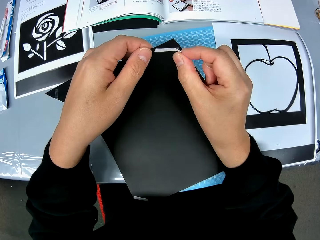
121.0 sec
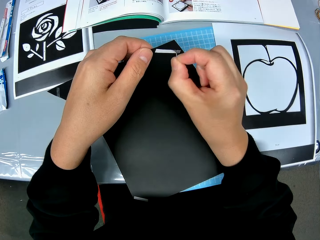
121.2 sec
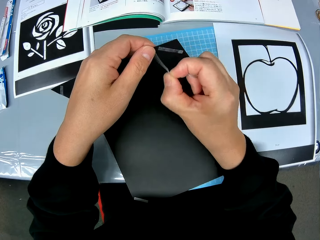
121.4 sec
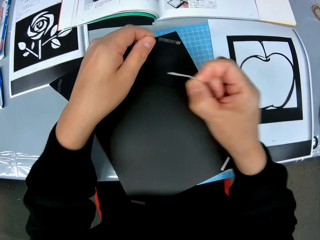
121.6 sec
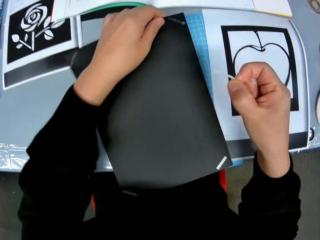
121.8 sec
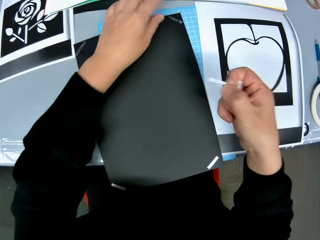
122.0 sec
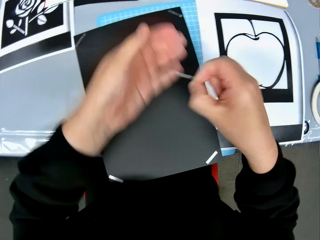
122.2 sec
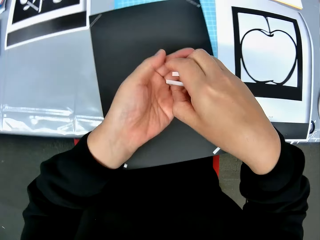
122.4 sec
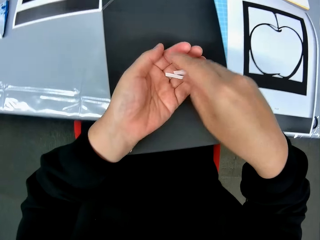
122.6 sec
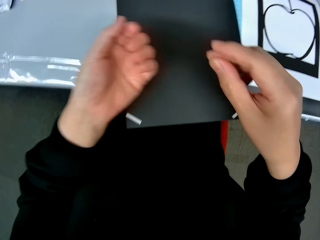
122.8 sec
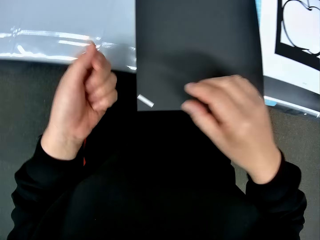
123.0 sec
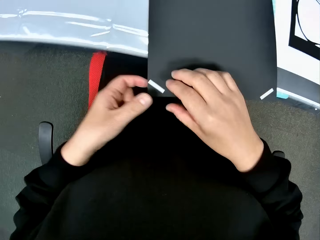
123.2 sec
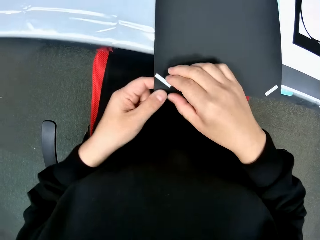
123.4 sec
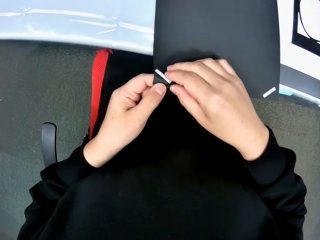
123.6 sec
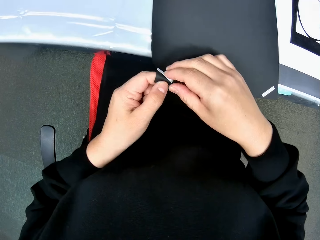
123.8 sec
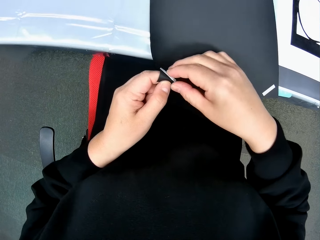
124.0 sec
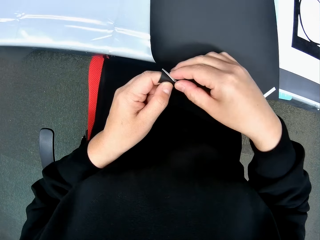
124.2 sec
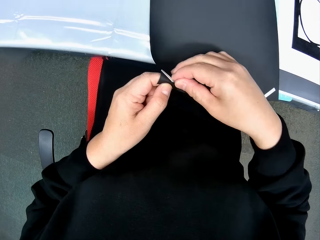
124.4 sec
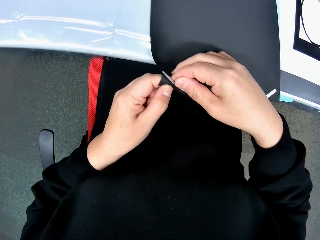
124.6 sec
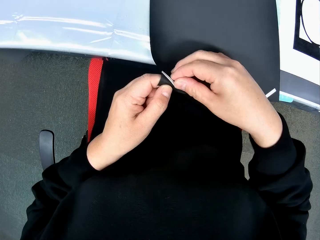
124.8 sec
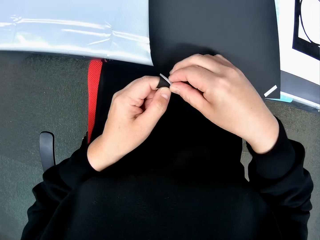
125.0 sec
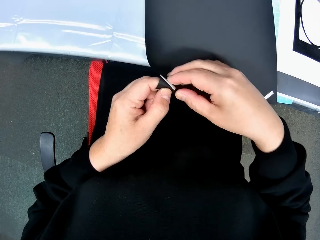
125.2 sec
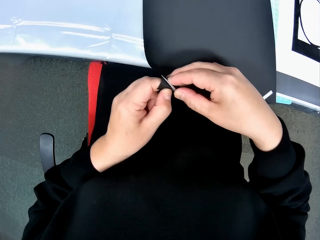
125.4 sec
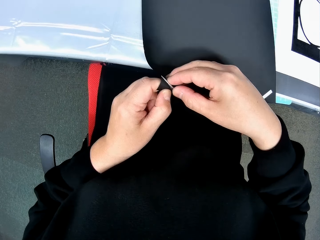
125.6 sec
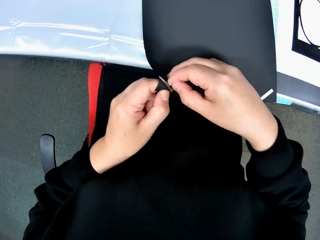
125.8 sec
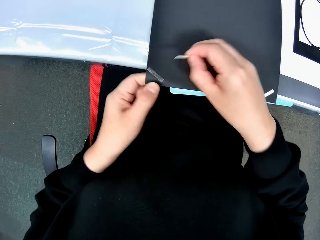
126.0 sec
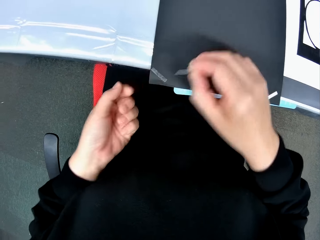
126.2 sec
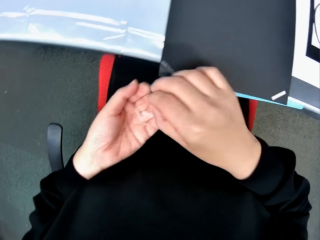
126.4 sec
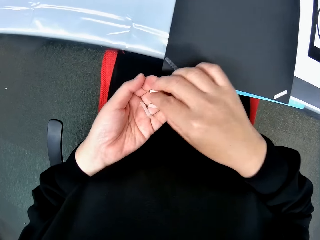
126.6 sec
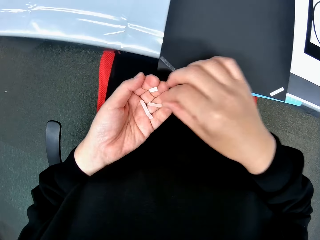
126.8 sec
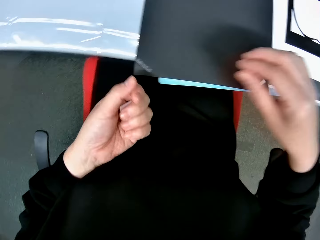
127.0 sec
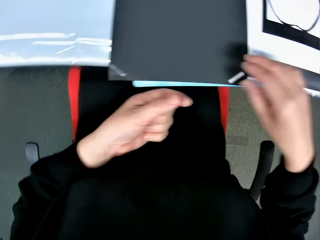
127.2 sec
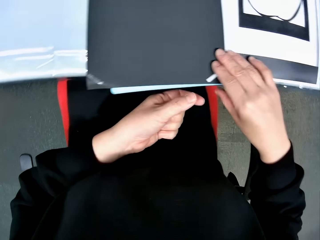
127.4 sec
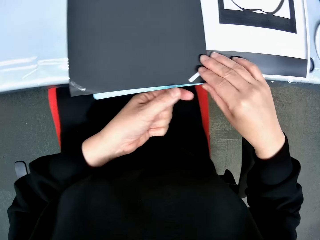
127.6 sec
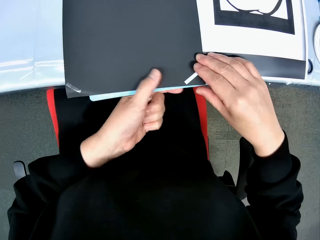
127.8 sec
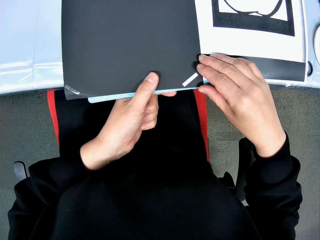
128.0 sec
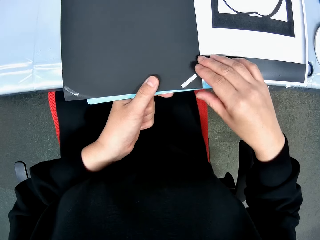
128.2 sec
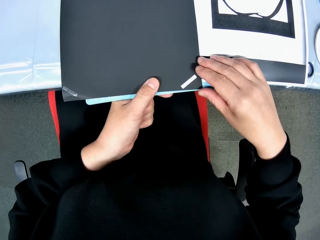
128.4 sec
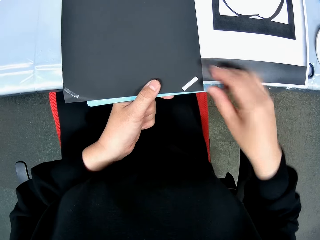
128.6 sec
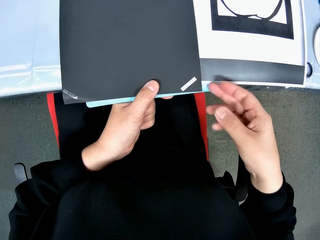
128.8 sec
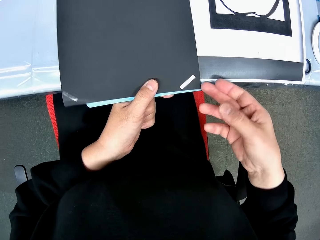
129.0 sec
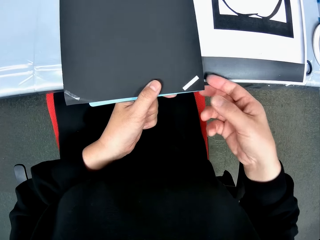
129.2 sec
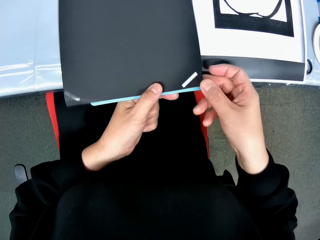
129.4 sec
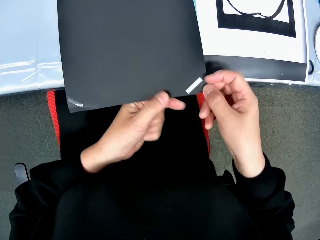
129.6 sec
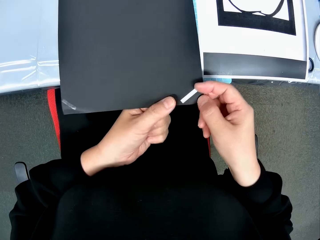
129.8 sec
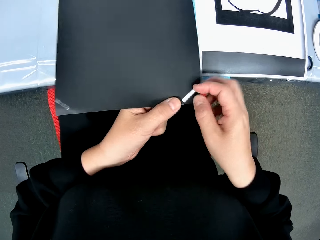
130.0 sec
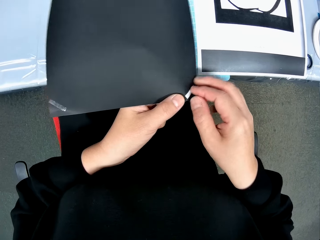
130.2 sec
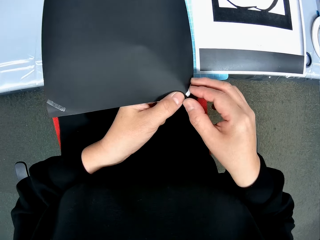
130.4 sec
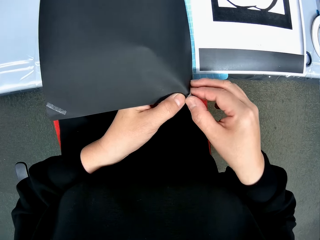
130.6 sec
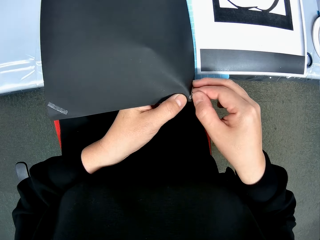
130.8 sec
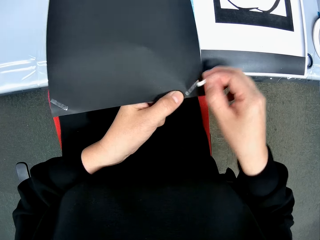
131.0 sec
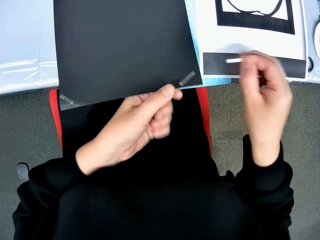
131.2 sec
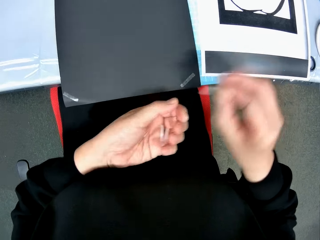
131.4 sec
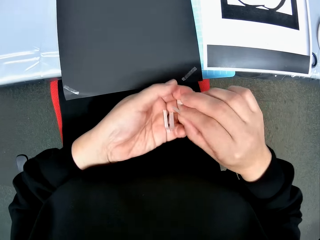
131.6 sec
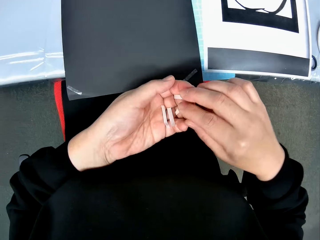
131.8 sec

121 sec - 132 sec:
The camera wearer adjusts a piece of paper on a hand. He removes another double sided tape from the sheet of paper. He puts down the piece of paper on a cutting mat. He passes the double sided tape to his left hand. He removes another double sided tape from the sheet of paper. He puts the double sided paper in his right hand. He removes another double sided tape from the sheet of paper.

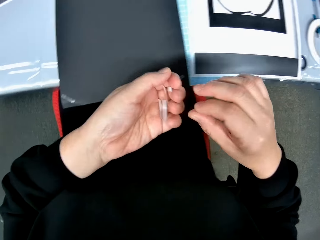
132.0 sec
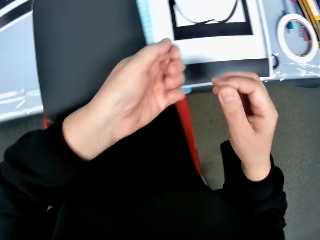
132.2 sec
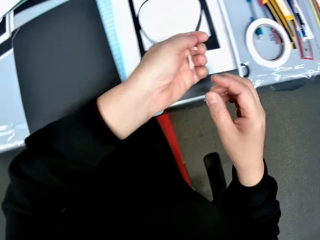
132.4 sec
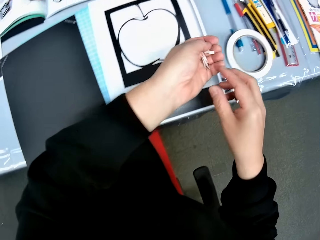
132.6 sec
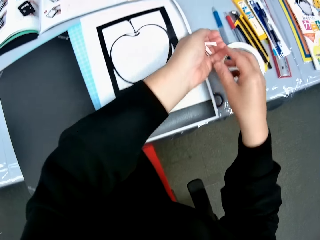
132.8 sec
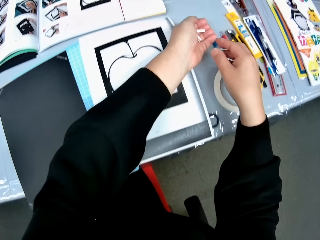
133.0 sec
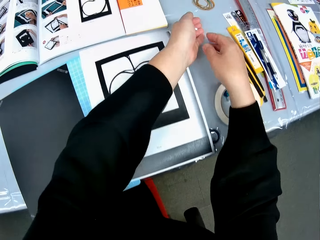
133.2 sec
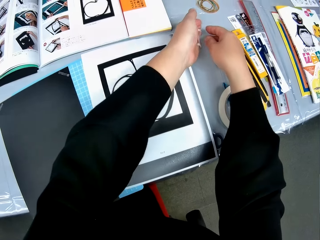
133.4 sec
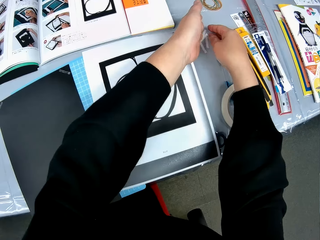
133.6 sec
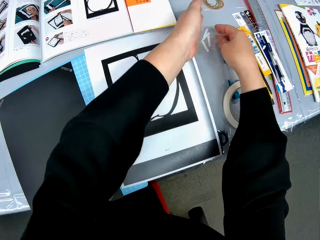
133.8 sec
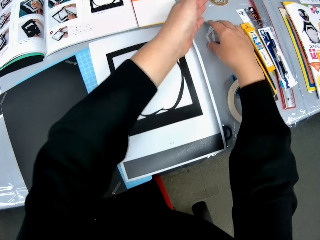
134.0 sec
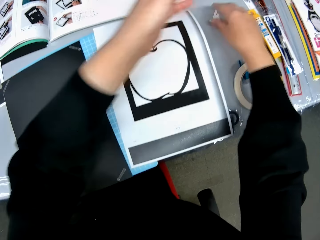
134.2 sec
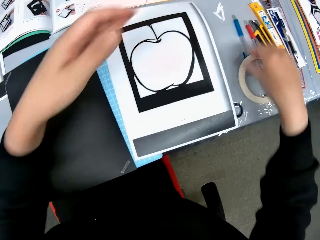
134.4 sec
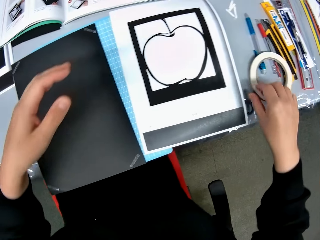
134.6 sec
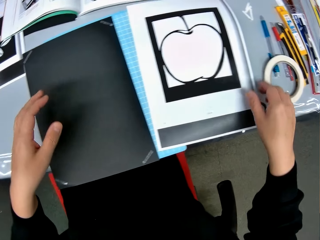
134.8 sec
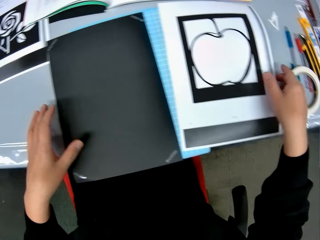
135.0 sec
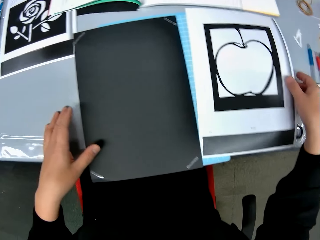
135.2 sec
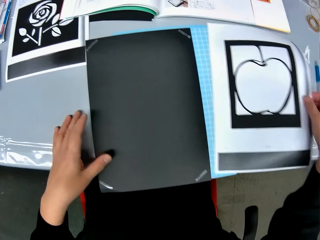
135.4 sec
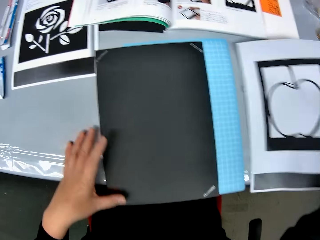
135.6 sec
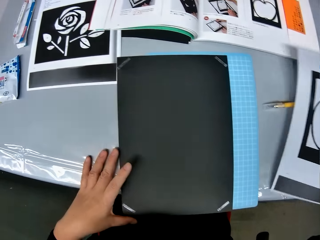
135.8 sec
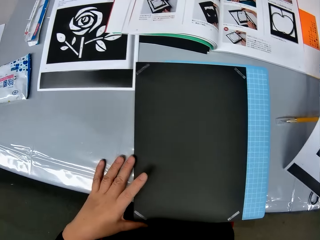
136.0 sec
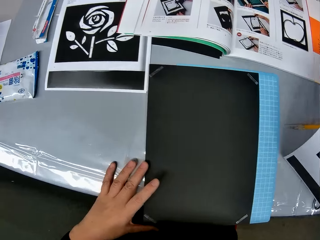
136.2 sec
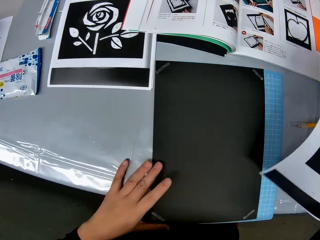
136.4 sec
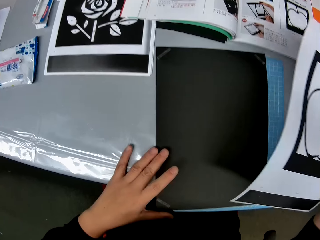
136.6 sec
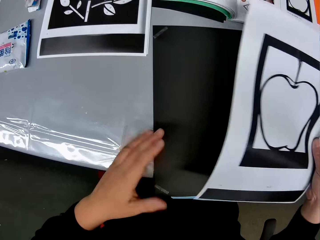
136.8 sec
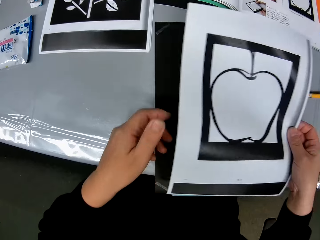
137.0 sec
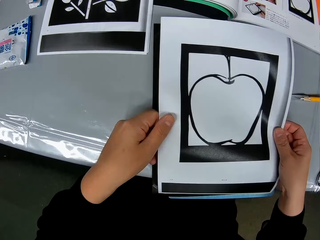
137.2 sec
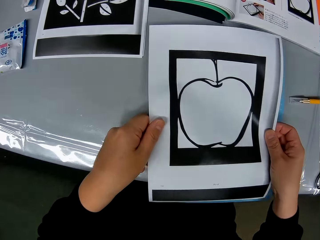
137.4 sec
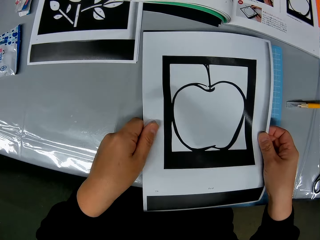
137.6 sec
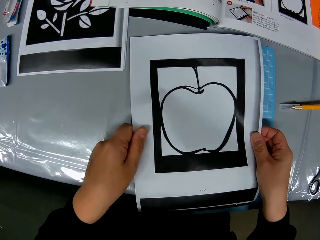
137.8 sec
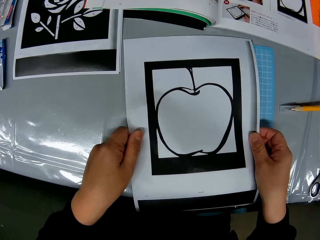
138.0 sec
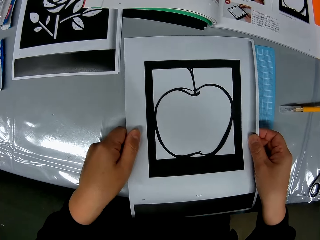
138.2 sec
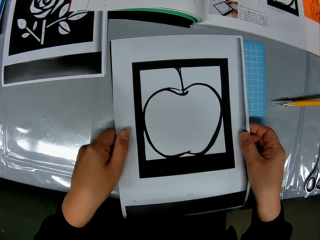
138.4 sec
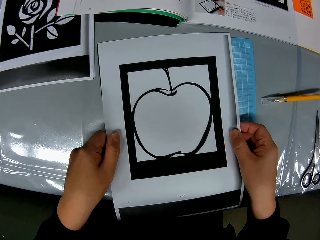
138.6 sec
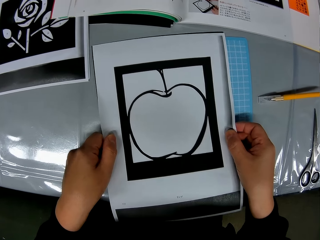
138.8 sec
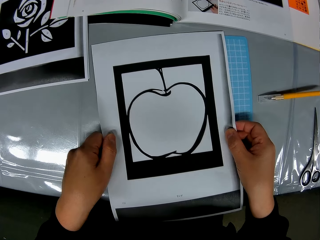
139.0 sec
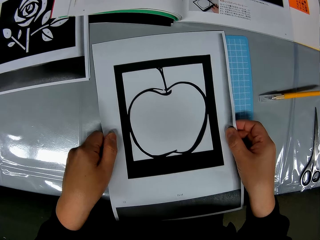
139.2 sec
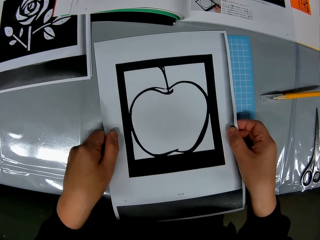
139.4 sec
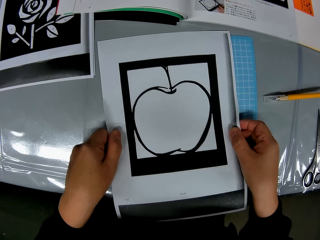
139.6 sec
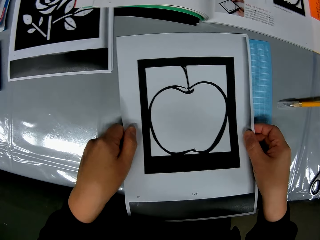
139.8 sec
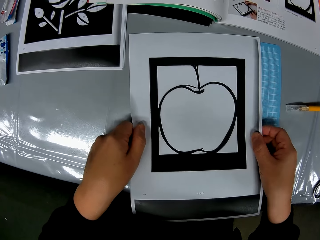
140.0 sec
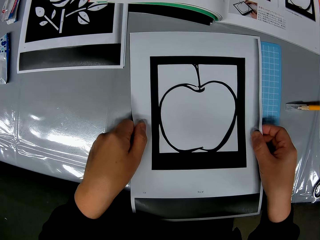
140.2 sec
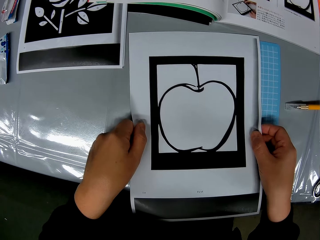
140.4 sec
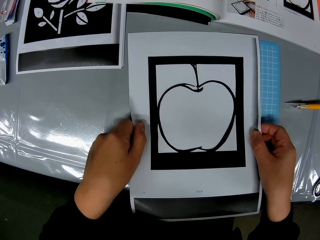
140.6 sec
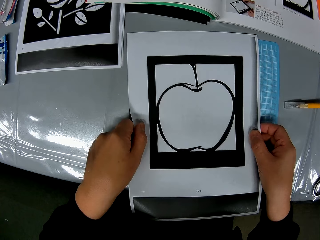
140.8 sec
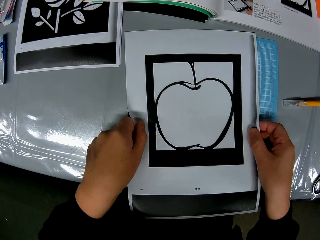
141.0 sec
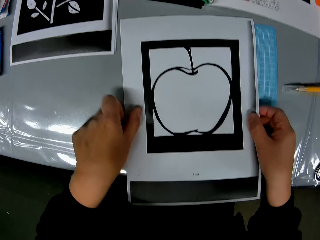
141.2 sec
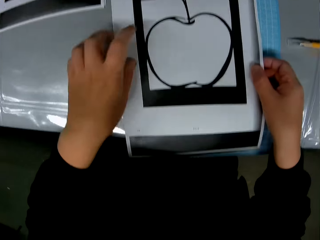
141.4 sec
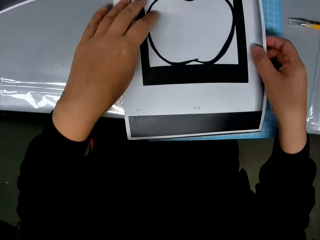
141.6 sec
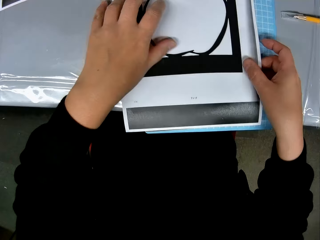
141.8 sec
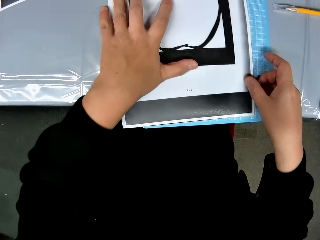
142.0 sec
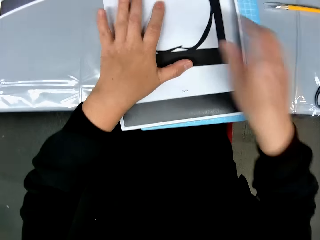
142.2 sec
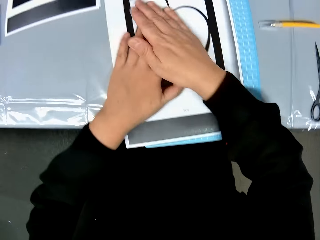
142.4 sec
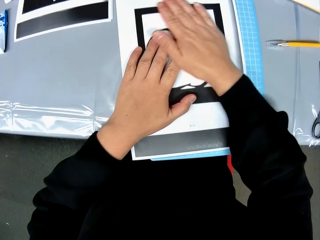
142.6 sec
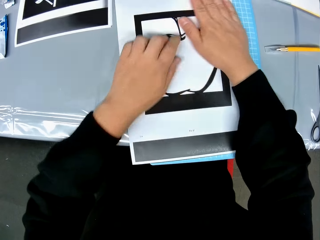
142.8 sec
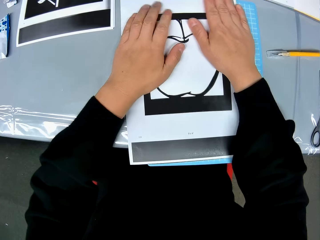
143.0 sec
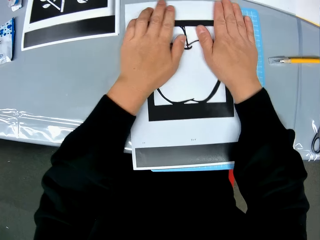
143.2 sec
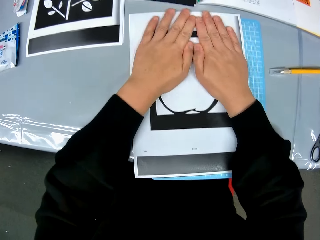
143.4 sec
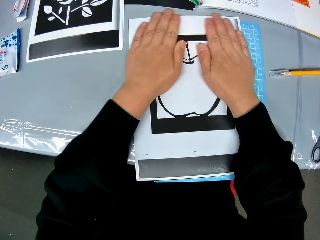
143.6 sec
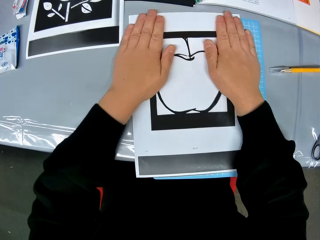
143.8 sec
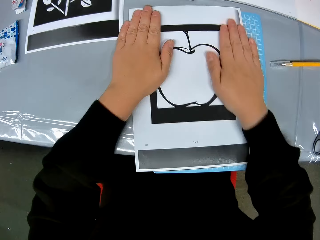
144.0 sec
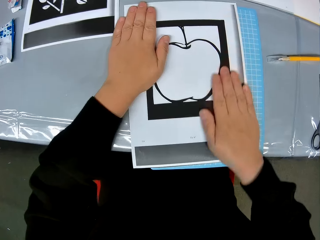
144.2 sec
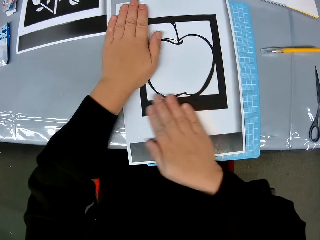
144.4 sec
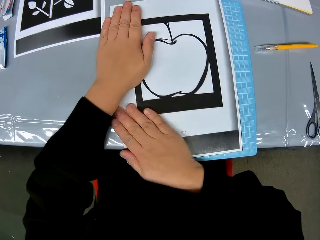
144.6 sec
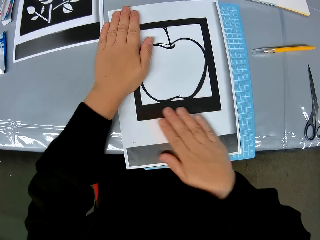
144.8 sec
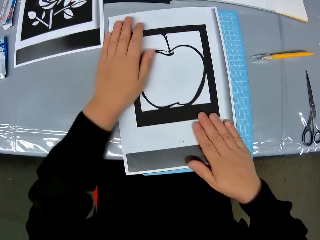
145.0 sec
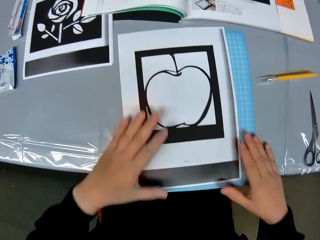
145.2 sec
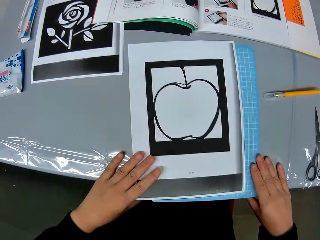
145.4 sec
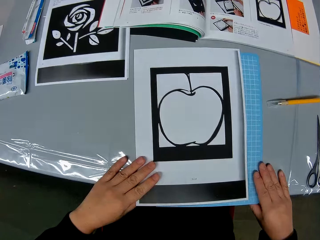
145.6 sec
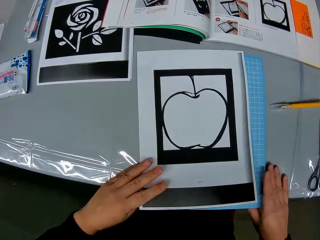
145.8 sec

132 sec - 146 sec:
The camera wearer puts the double sided paper in his right hand. He pours the double sided tapes on the table. He picks up the sheet of paper or drawing paper from the table. He holds the drawing paper with a hand. He places the sheet of paper on each other. He looks at the drawing paper on a hand. He adjusts the drawing paper on a cutting mat.
